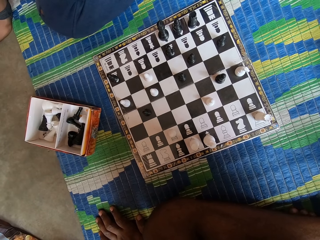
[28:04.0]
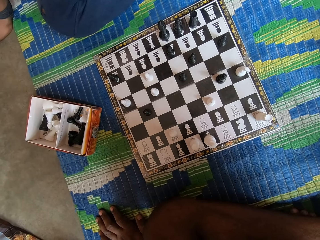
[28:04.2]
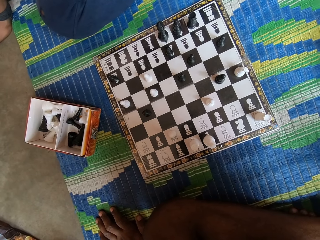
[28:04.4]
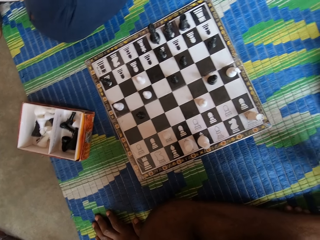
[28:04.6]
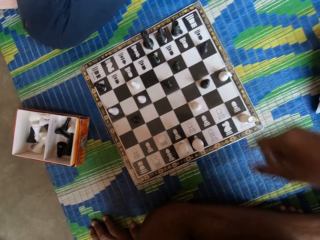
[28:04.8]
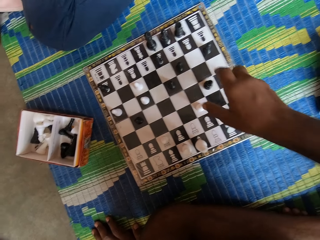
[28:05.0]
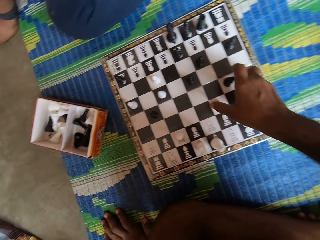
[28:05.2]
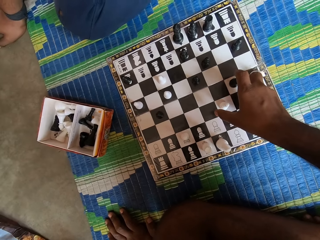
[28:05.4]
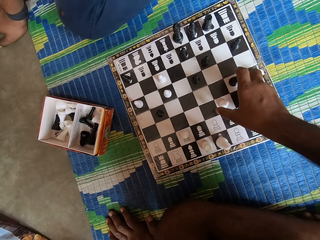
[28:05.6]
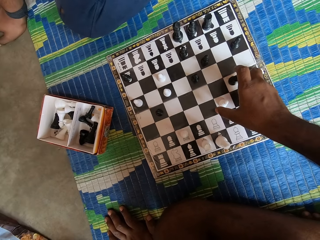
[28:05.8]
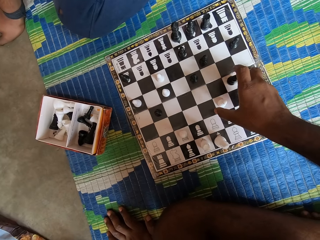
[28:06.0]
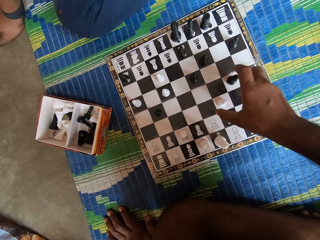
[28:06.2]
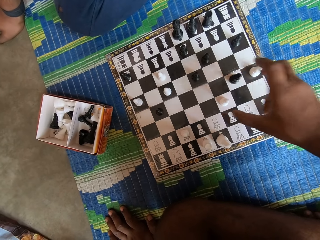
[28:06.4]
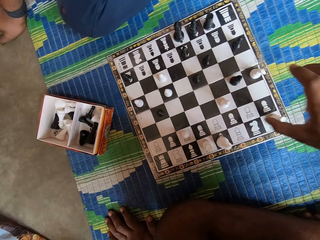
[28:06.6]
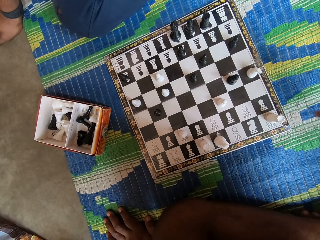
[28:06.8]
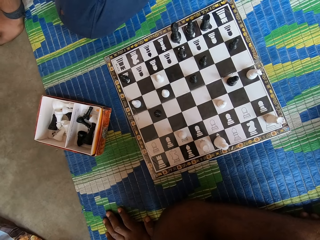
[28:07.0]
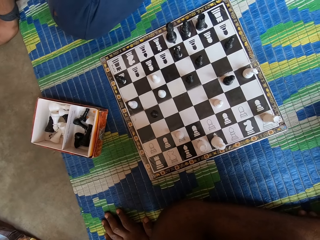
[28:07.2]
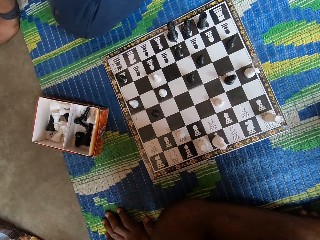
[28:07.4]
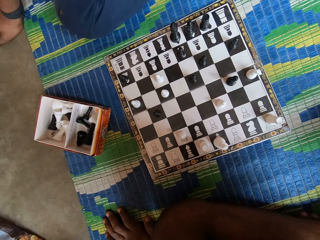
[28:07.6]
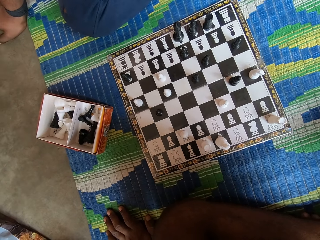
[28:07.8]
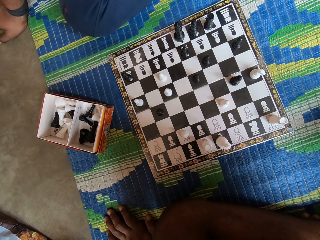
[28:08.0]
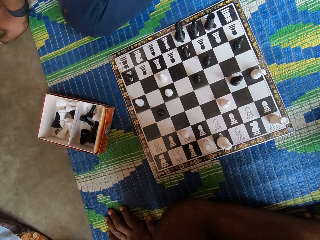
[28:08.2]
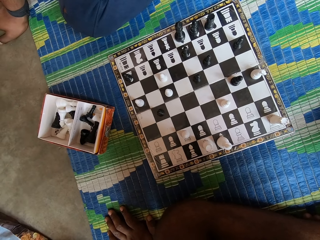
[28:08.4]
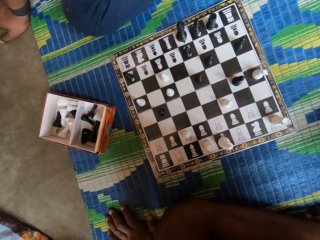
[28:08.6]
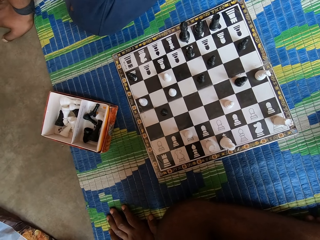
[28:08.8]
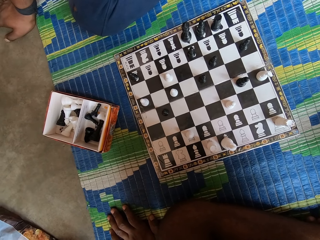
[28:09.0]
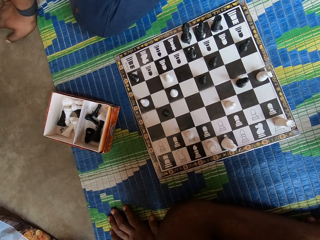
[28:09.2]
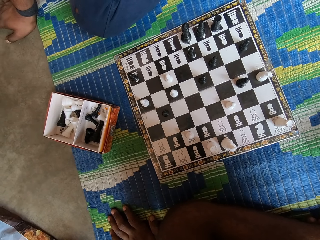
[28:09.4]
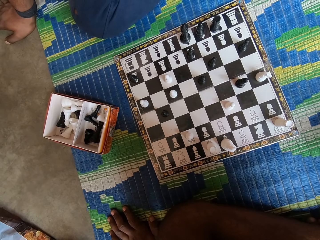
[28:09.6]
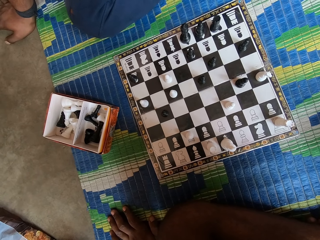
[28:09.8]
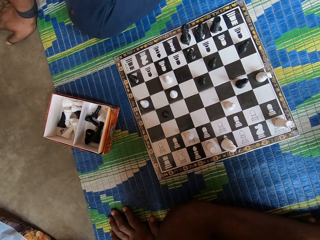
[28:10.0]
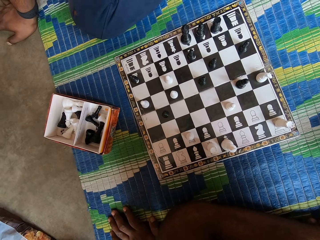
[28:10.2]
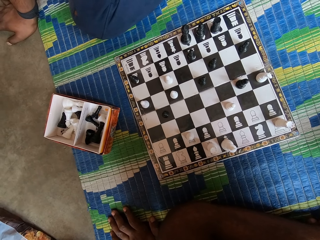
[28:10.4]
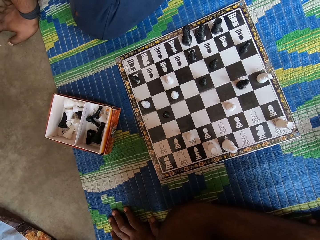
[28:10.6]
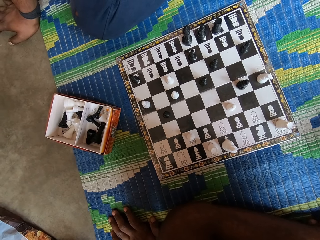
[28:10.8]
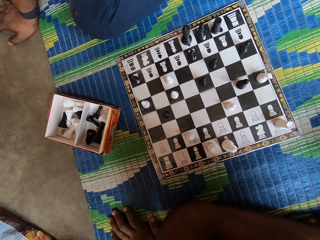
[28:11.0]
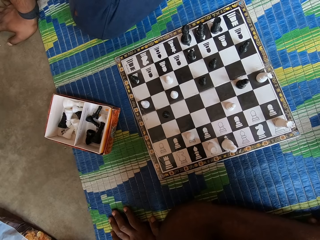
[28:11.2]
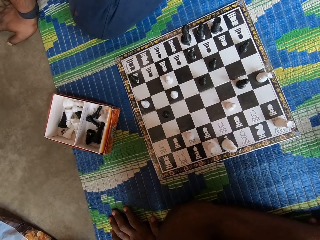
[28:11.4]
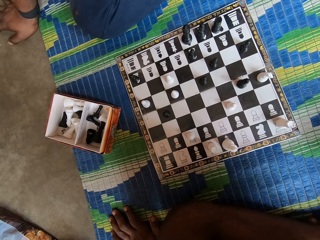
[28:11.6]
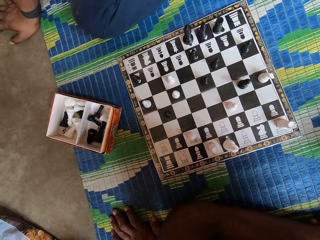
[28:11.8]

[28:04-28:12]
The camera wearer stretches his hand. He holds chess pieces. He pulls his hand off the chess piece.

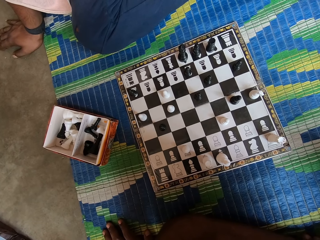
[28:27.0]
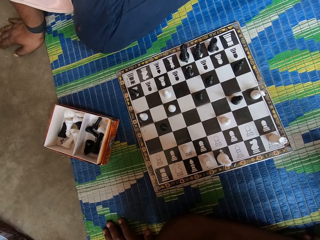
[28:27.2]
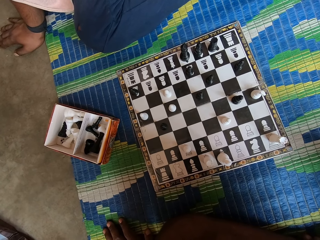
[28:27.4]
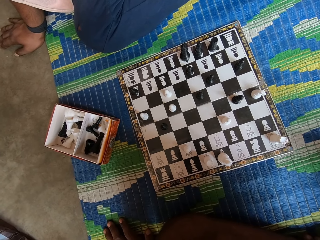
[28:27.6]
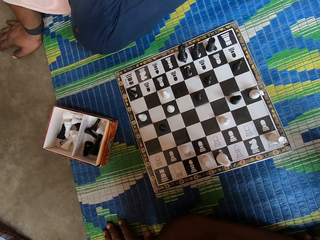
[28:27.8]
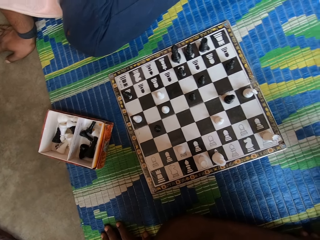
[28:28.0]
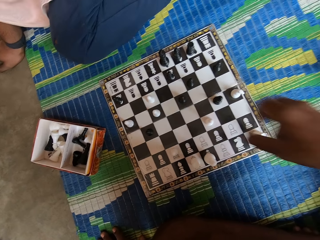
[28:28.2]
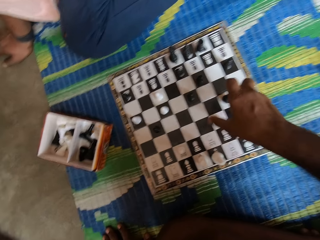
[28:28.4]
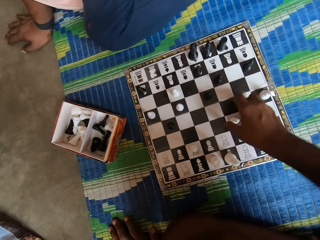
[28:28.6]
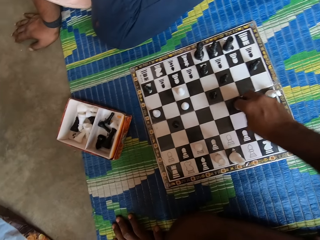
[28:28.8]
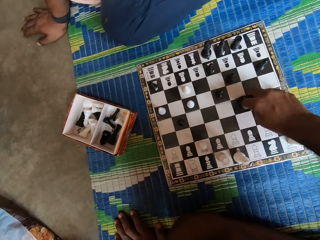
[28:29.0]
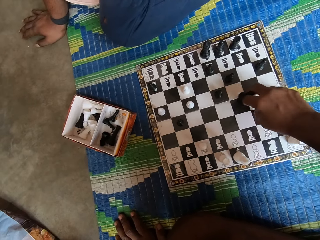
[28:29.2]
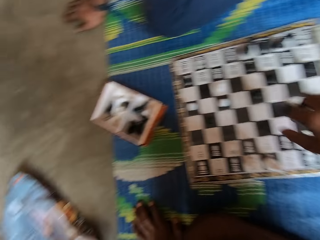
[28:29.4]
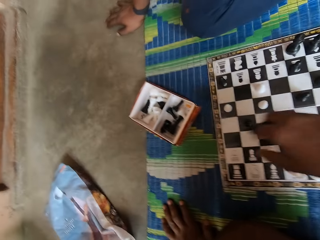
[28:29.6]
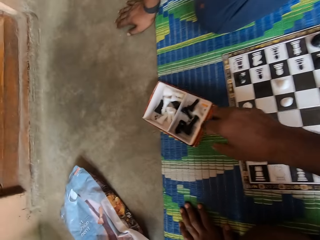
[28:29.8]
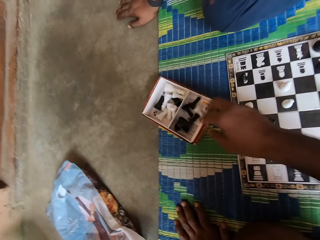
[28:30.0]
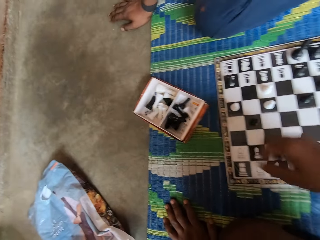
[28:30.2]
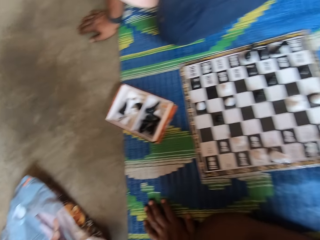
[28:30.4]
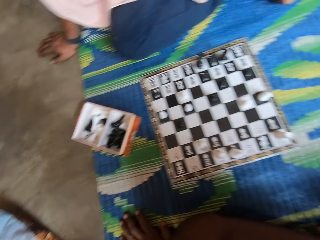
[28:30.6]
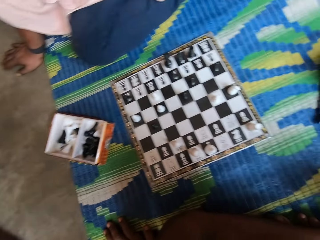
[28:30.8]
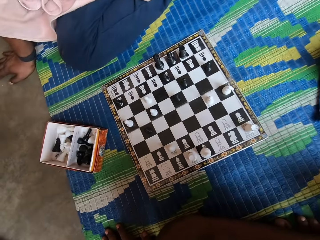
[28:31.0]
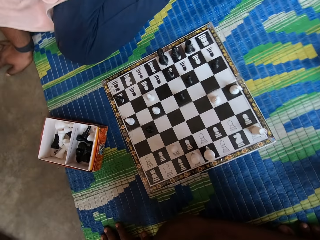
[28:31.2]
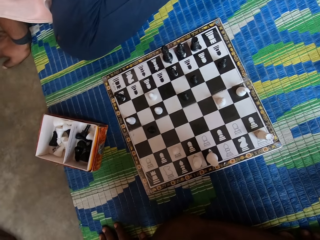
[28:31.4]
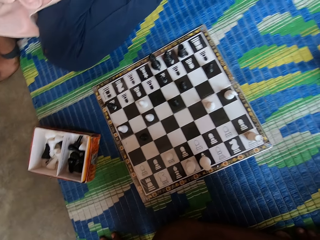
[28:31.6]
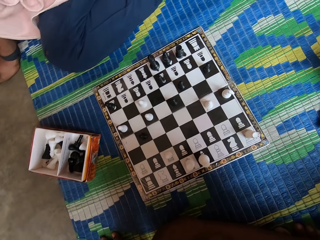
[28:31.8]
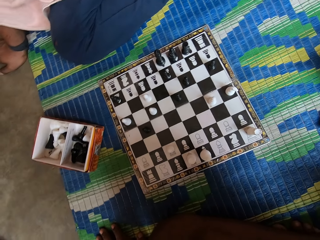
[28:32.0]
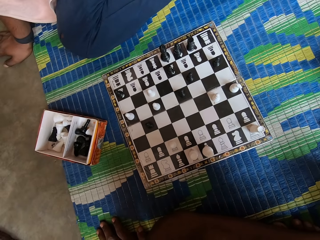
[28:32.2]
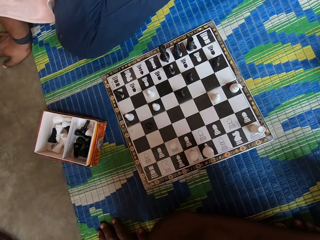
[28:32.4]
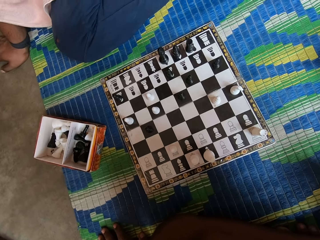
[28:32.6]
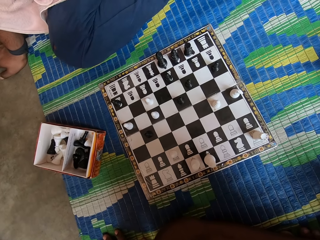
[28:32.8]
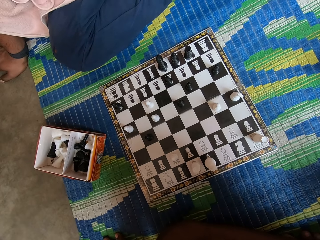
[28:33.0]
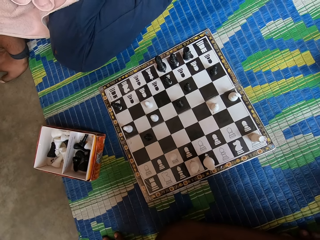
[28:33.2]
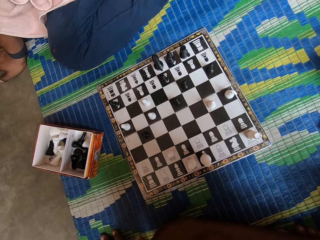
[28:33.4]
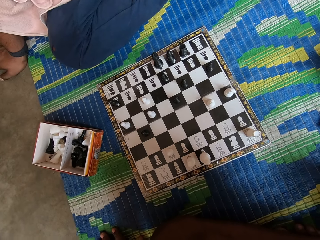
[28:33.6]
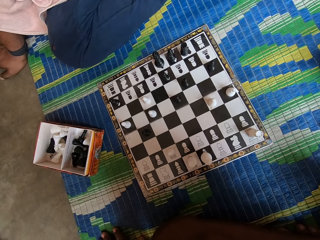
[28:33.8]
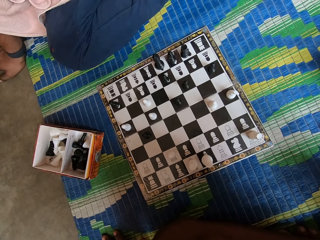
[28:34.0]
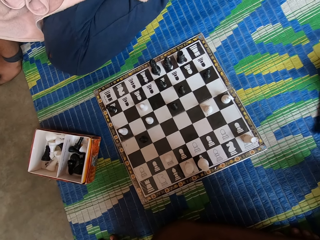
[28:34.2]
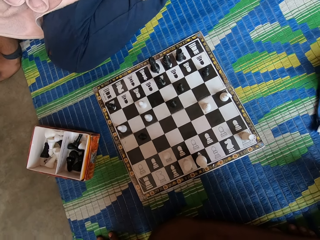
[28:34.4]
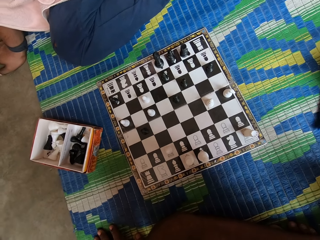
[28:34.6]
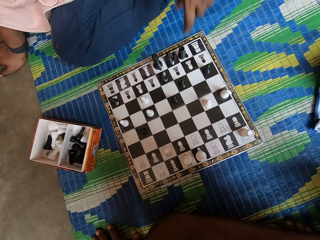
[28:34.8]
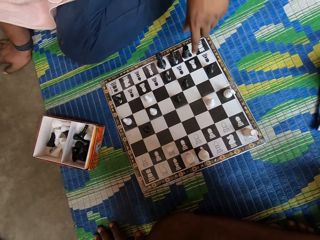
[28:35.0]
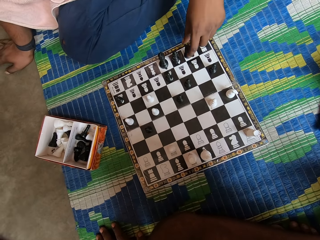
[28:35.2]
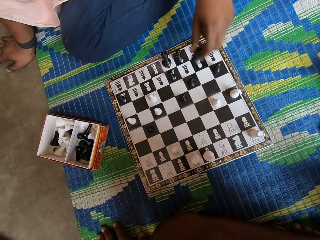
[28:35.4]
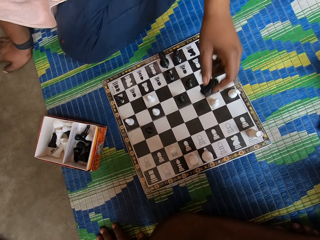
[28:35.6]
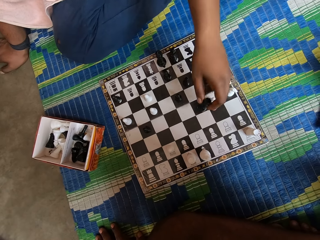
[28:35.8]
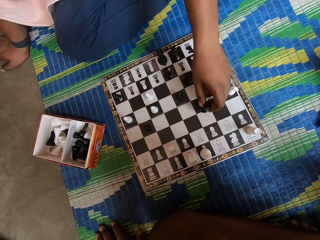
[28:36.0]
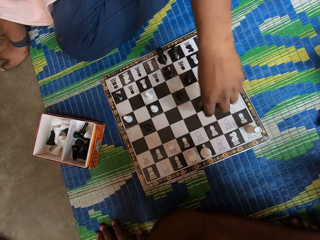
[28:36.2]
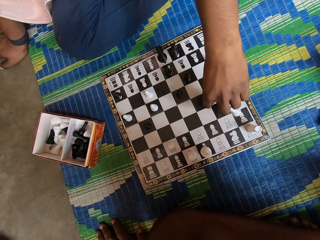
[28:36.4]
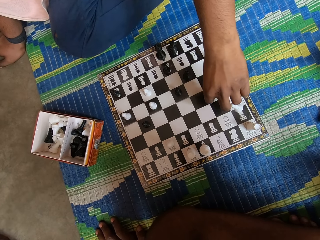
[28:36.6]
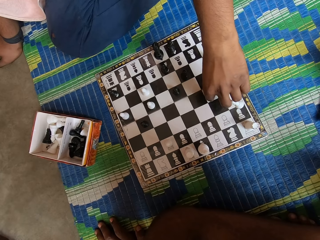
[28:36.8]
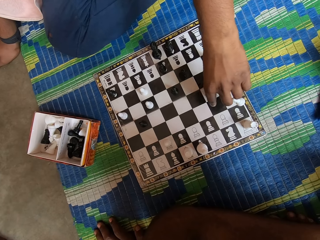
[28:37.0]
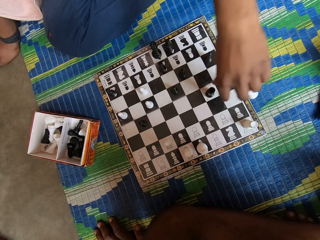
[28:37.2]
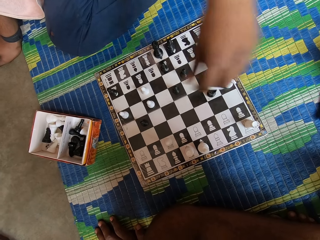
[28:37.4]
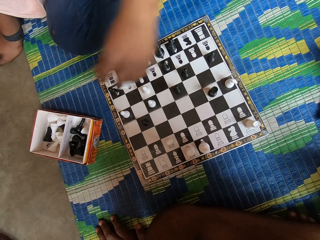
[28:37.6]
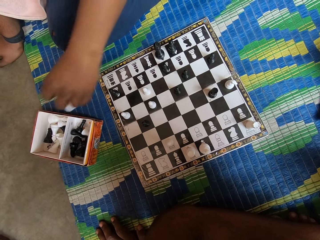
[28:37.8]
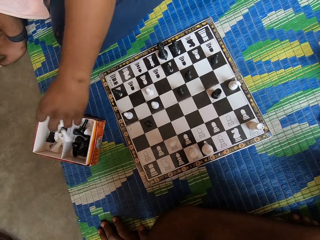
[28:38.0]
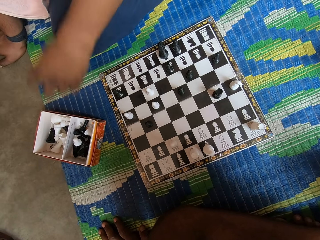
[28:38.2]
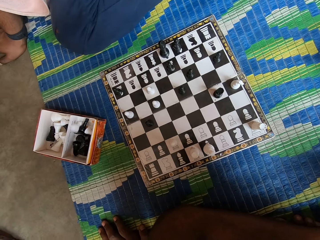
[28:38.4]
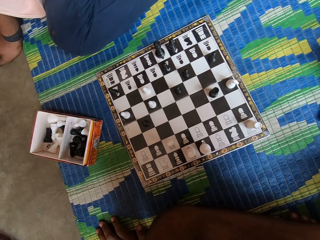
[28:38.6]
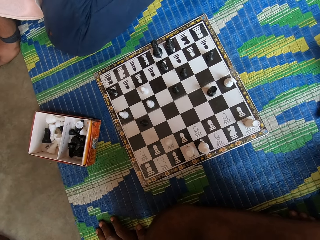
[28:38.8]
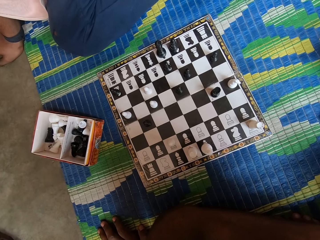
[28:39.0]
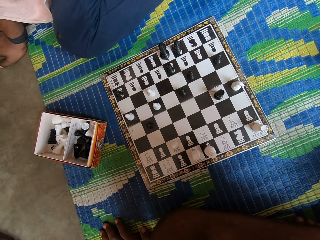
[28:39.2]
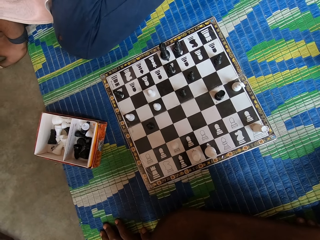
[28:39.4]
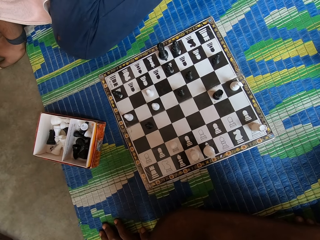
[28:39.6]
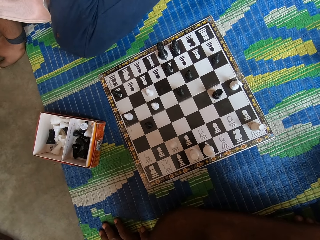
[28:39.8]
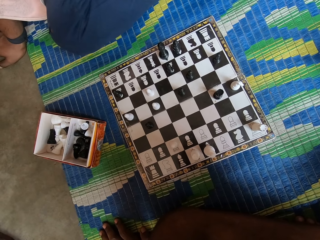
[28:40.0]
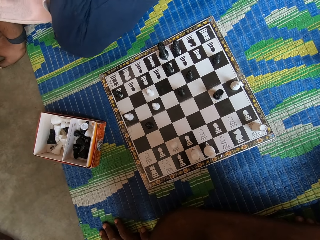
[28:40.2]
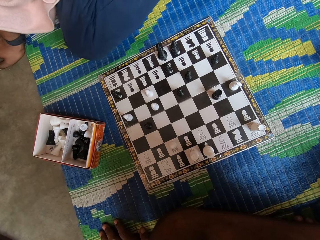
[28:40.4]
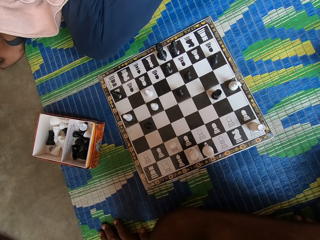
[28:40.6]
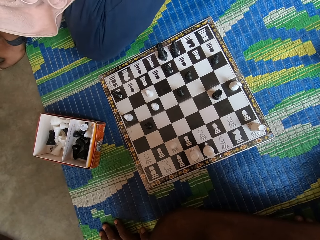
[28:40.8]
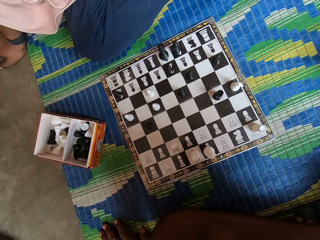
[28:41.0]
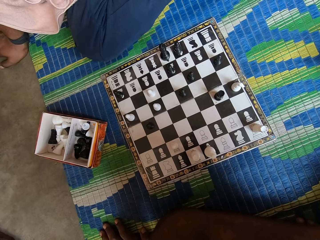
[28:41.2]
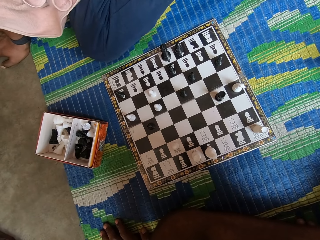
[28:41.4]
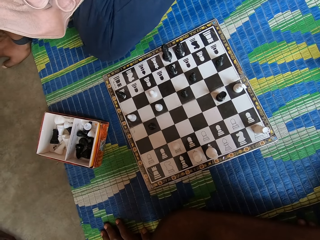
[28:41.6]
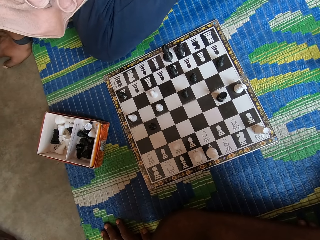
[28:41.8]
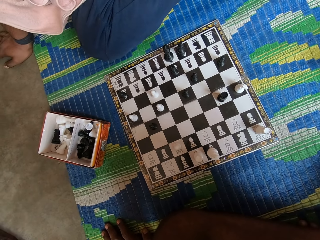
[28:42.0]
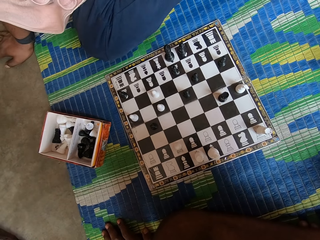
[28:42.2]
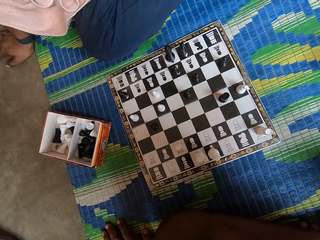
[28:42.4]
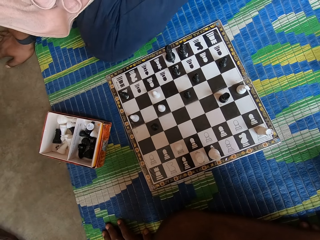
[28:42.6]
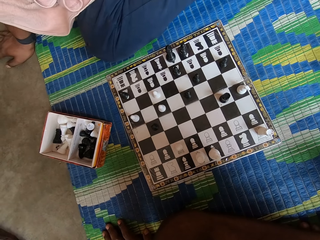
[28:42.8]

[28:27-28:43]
The camera wearer picks up a chess piece. They move a pawn on the chessboard. They drop the chess piece in a box. A man moves a pawn on the chessboard. The man picks up a chess piece and drops the chess piece in the box.
